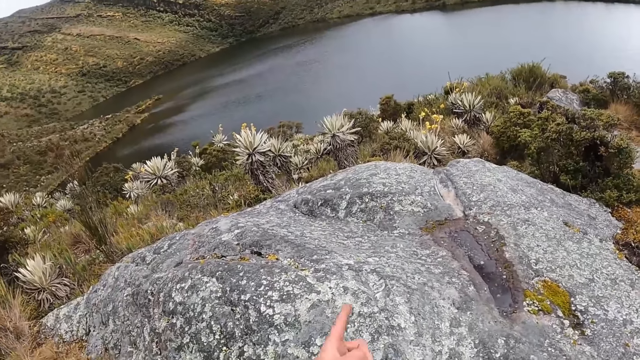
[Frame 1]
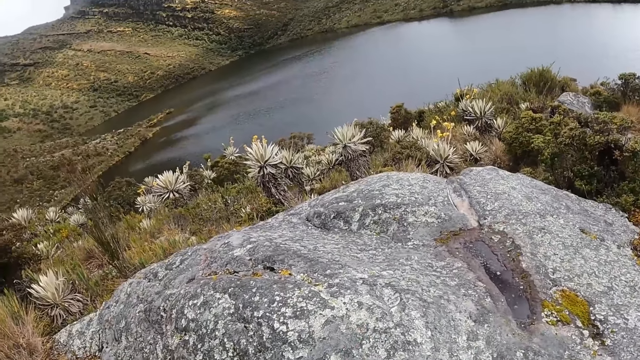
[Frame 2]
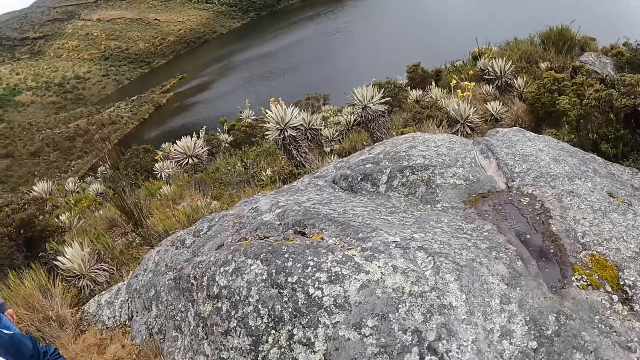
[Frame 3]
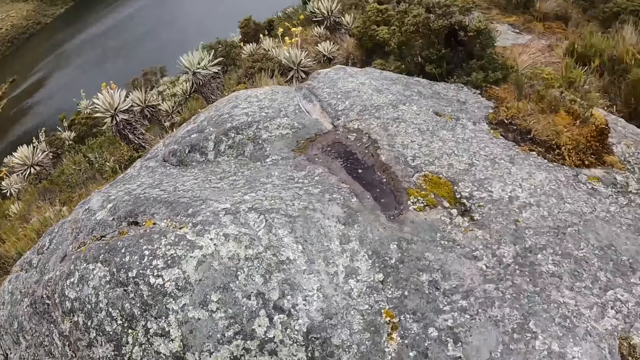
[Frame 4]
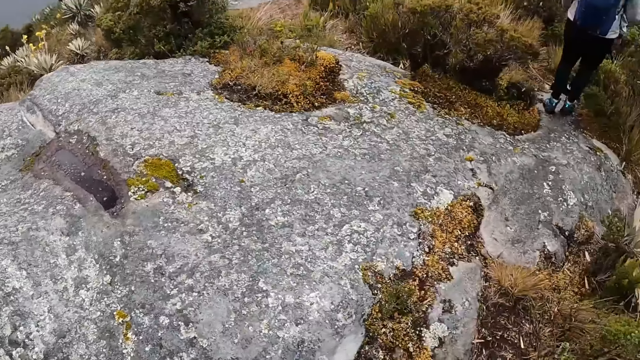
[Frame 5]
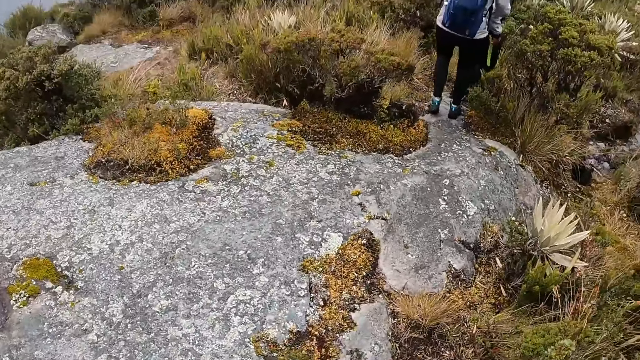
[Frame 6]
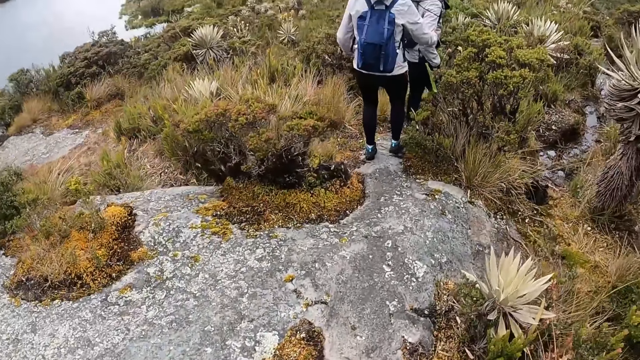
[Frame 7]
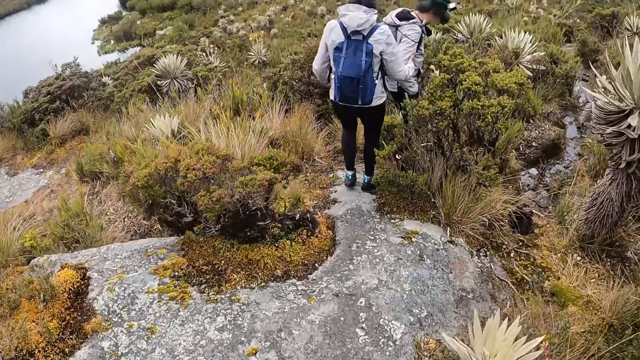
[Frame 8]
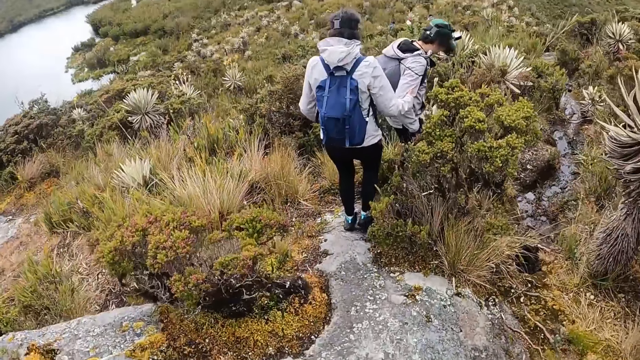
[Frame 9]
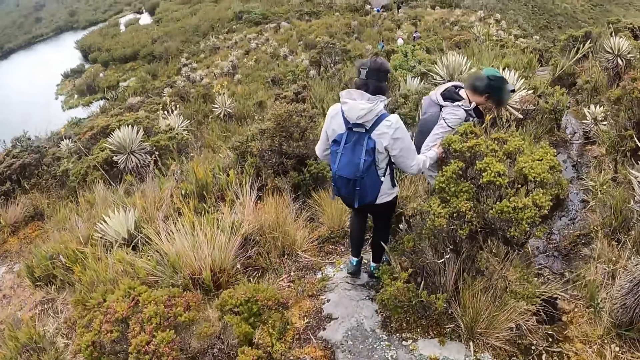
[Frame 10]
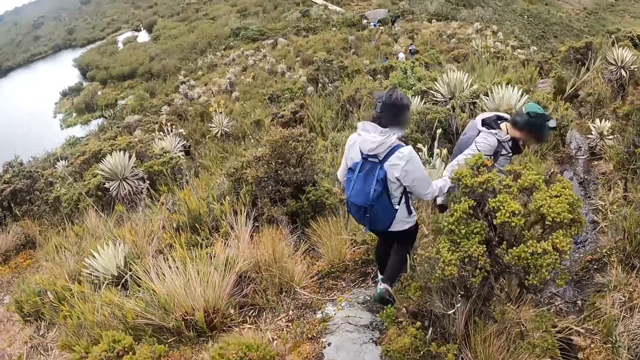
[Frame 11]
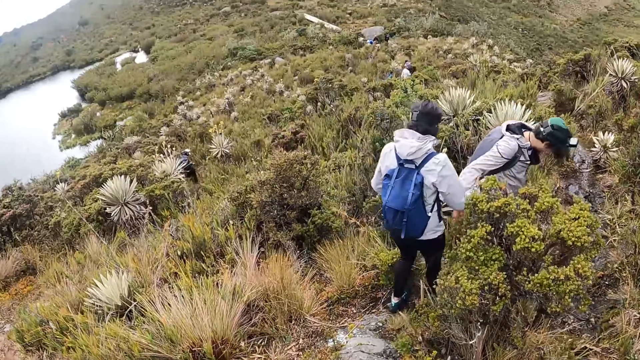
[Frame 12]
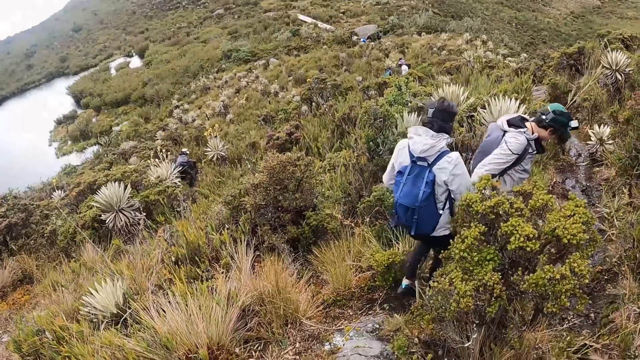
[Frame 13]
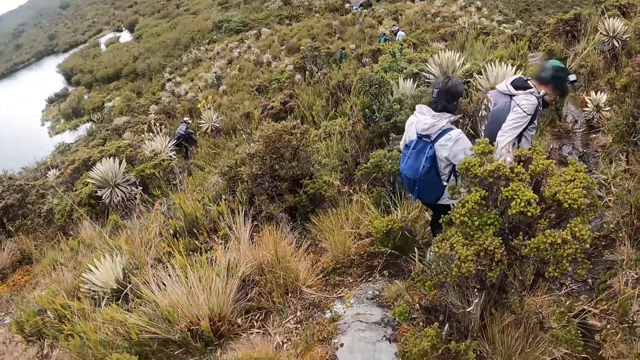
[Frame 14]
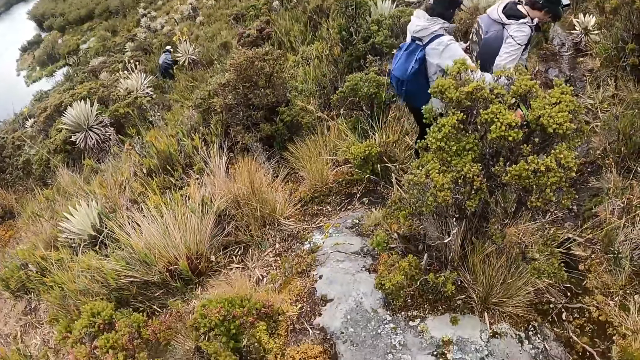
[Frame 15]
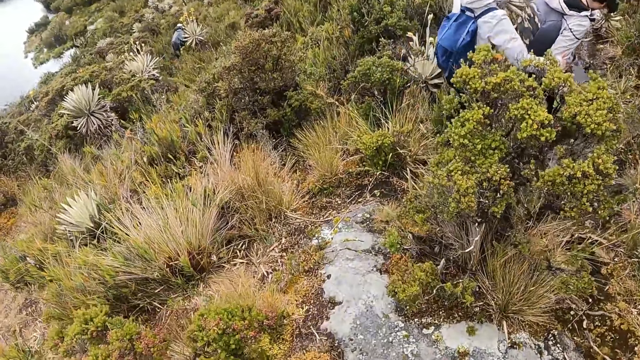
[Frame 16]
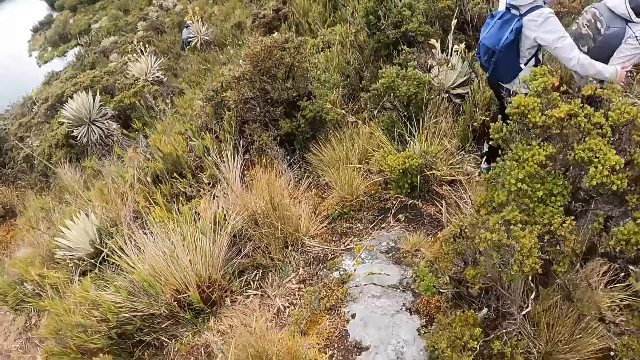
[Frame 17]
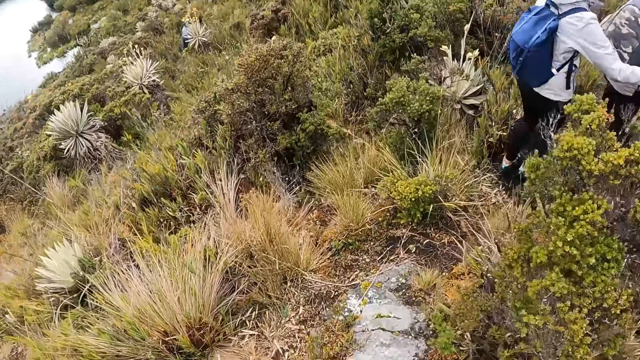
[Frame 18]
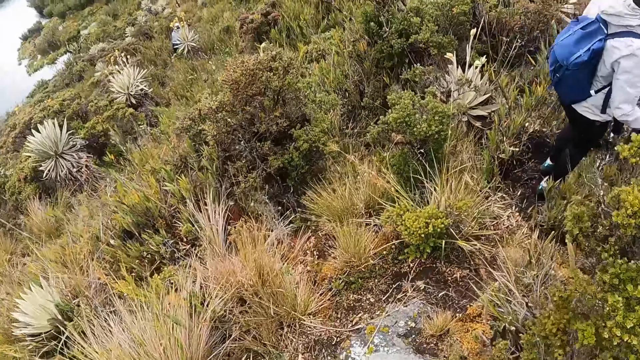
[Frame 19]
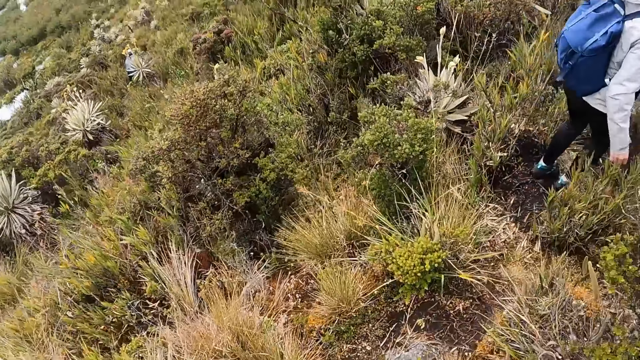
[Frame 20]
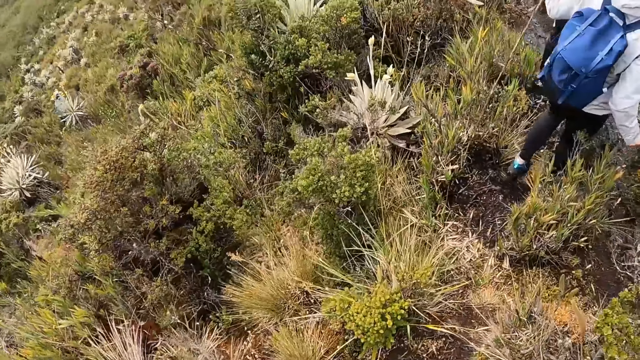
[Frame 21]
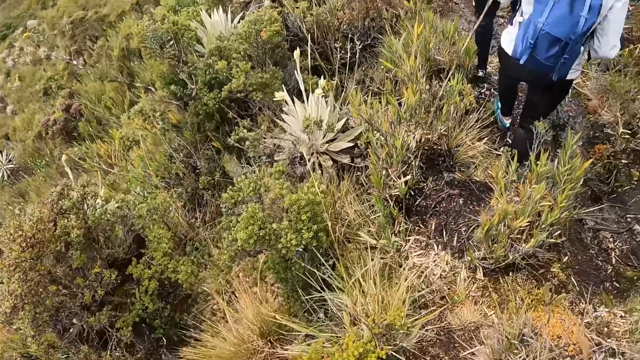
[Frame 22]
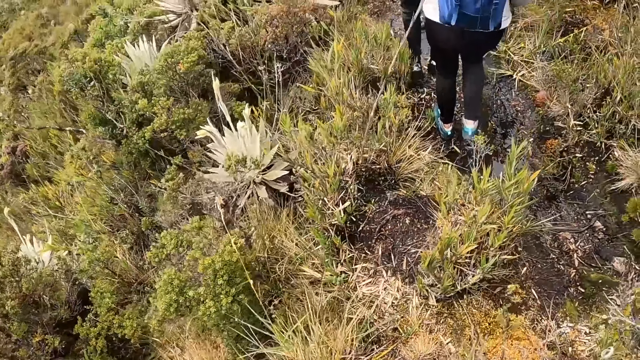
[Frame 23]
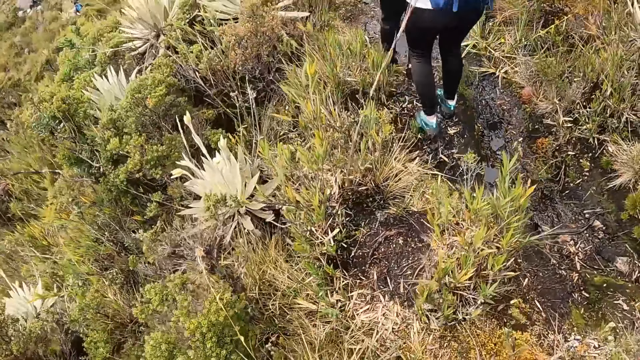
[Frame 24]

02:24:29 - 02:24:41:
The camera wearer points ahead.

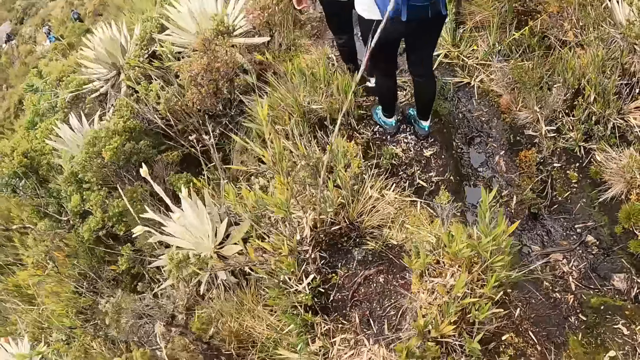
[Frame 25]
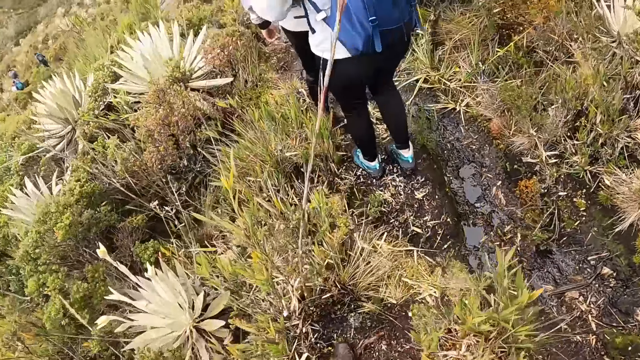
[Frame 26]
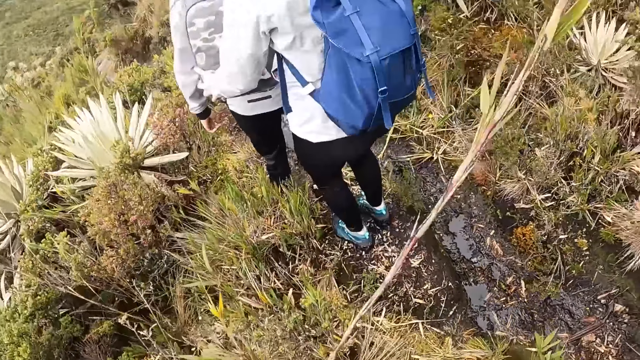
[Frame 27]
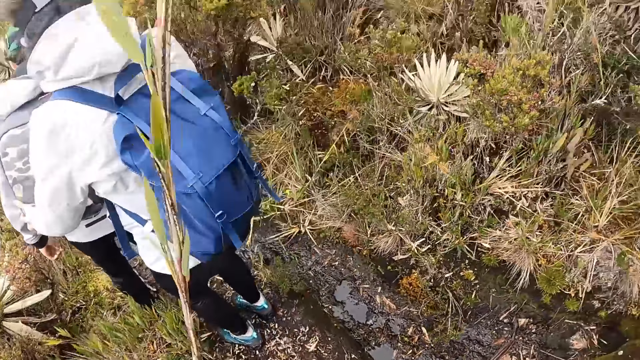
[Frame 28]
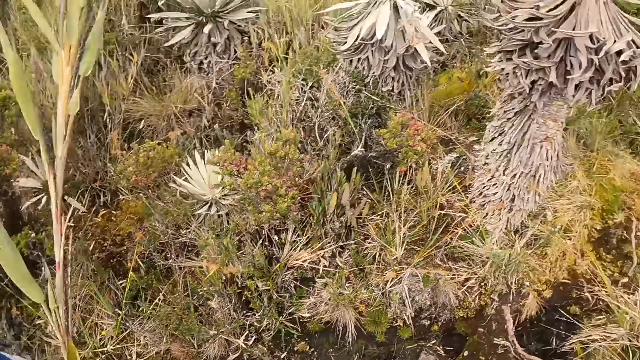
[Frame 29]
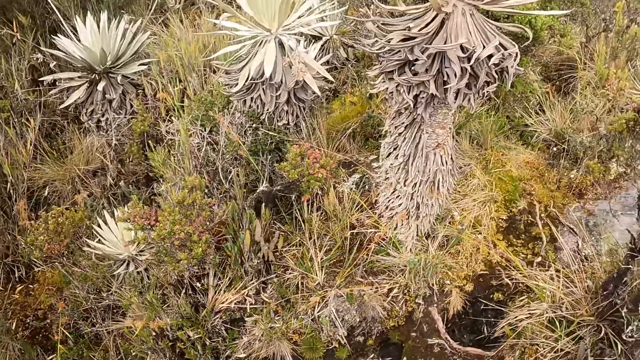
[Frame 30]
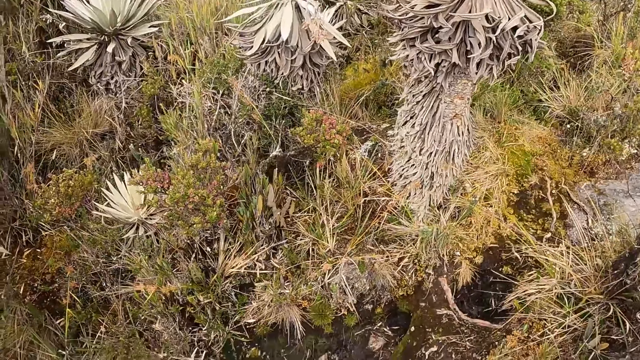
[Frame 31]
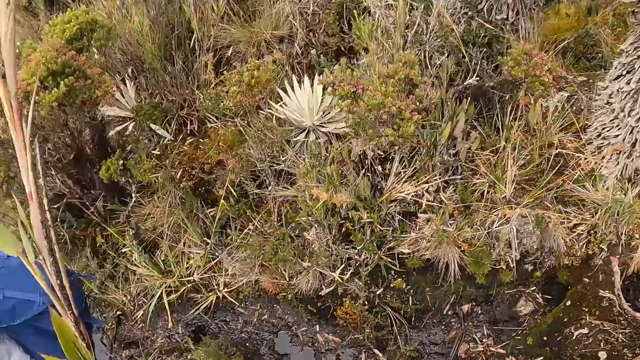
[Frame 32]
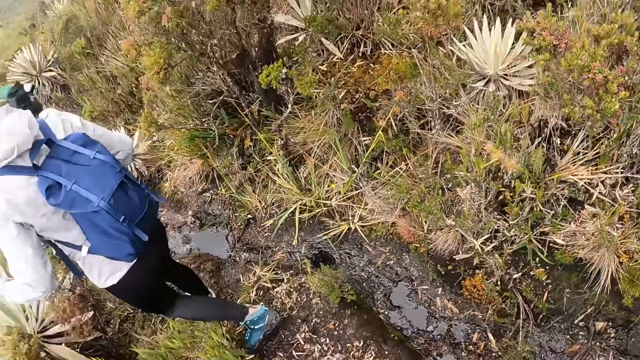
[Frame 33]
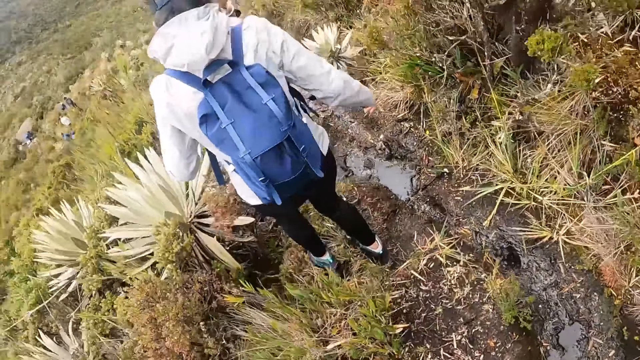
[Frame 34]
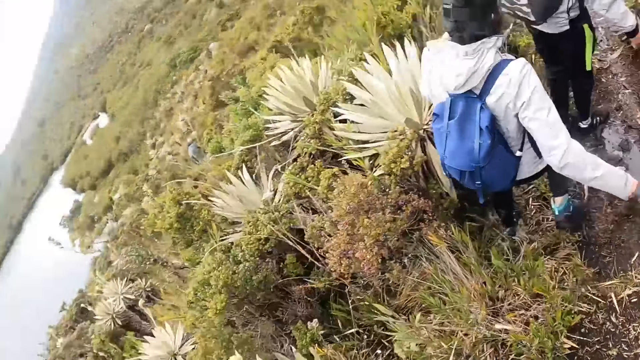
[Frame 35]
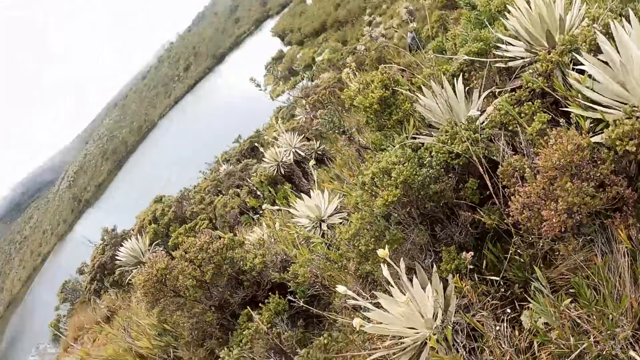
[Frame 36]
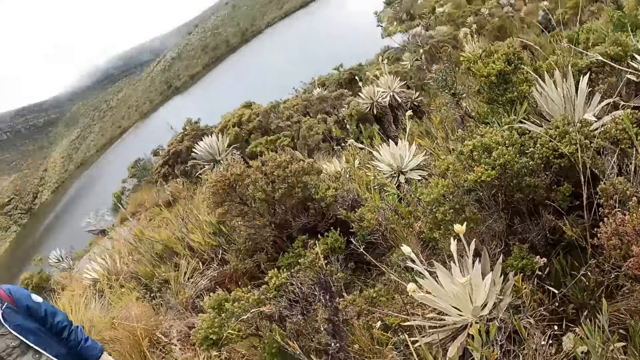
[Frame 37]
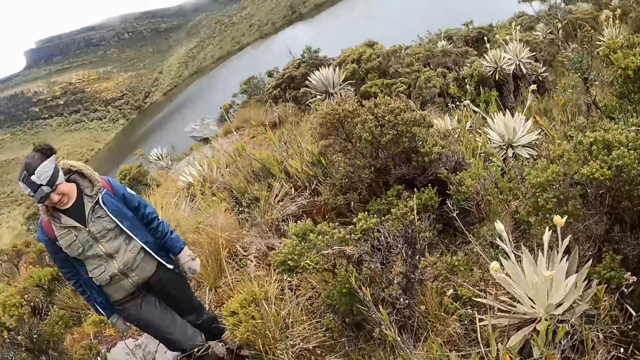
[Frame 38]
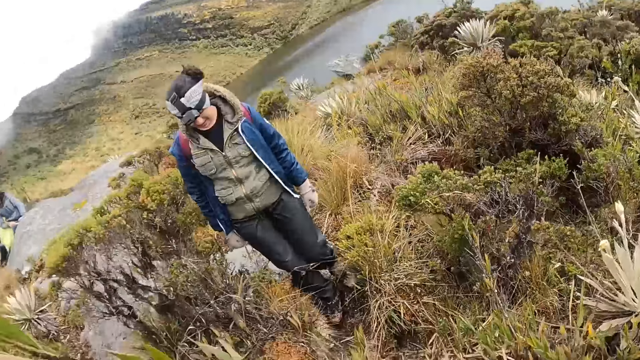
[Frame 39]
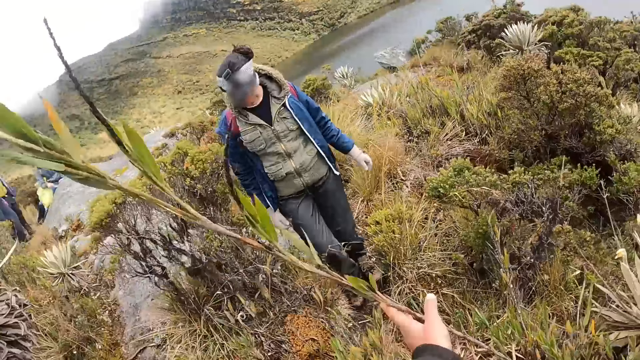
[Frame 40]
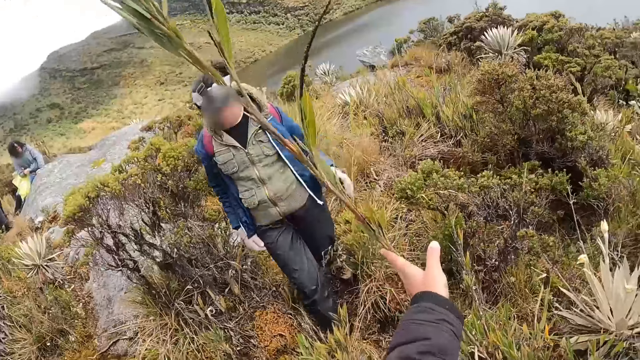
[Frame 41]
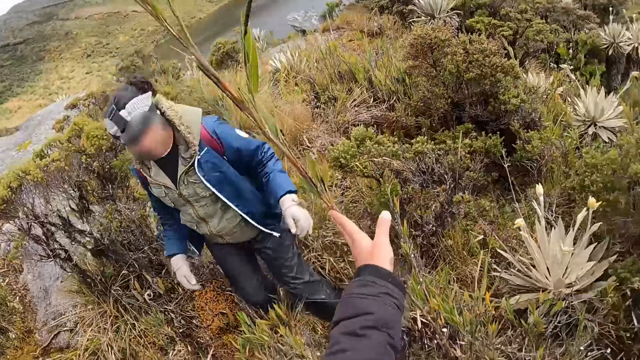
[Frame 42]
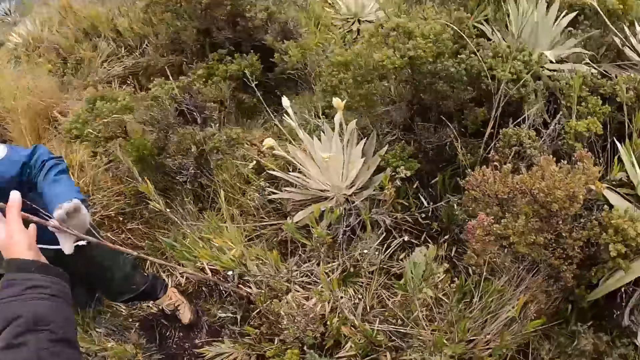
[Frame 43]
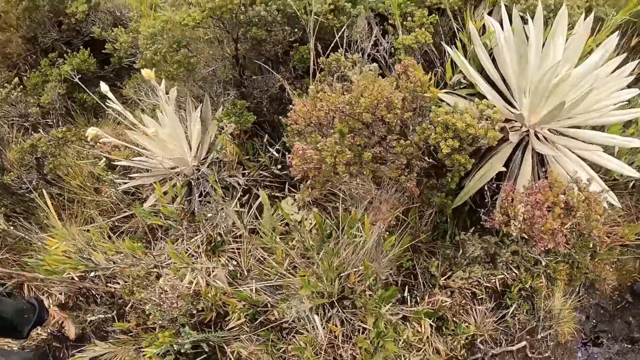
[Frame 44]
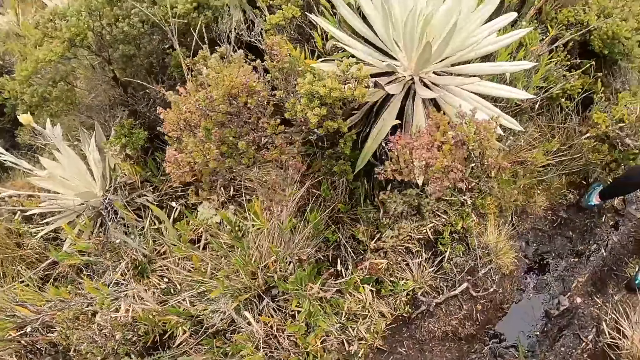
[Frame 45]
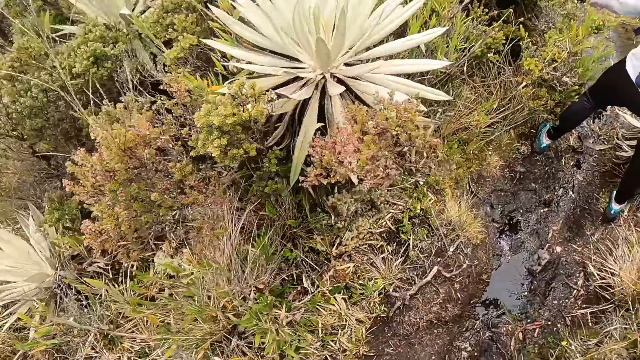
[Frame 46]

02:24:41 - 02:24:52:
The camera wearer looks around. She touches a shoot of grass with her left hand. She lifts the branch.
